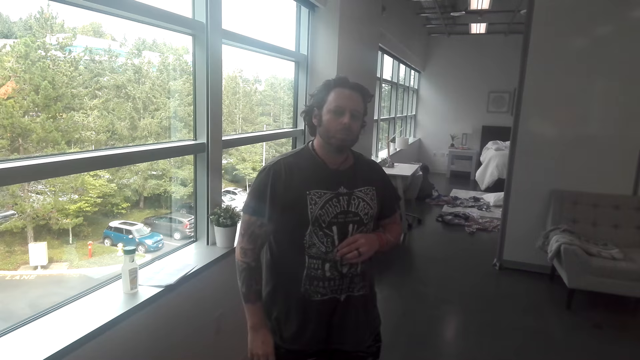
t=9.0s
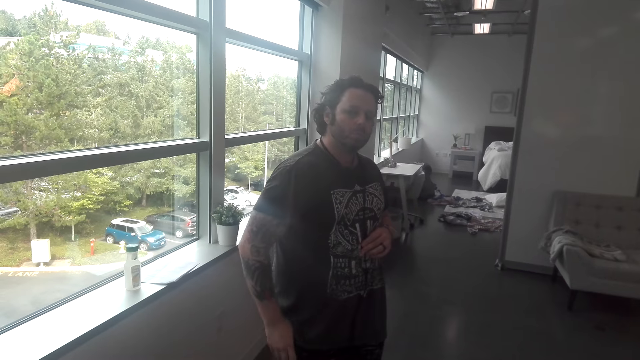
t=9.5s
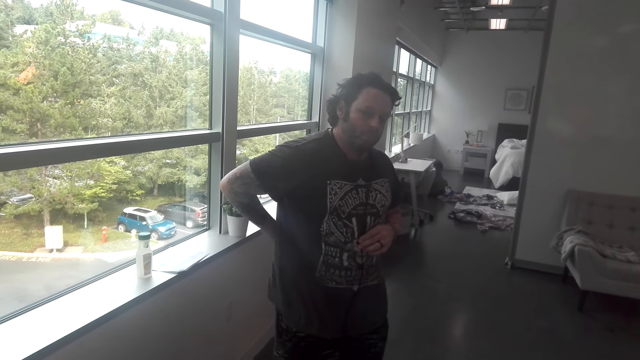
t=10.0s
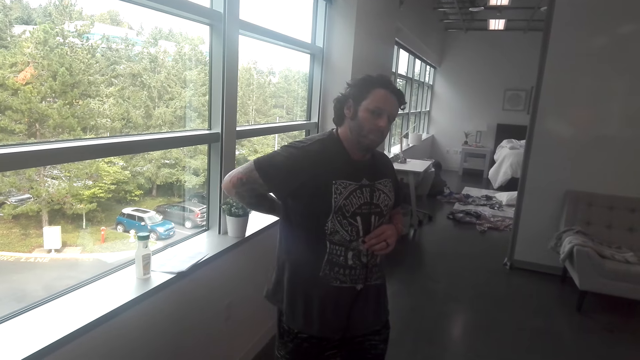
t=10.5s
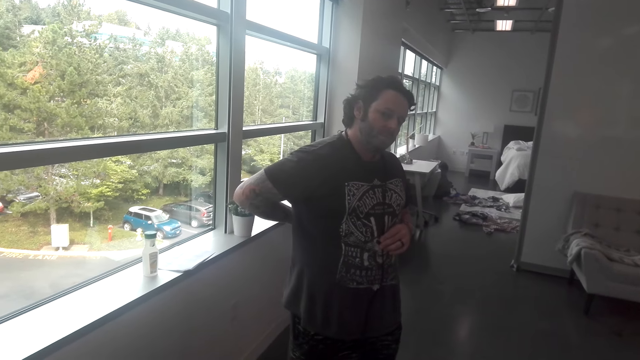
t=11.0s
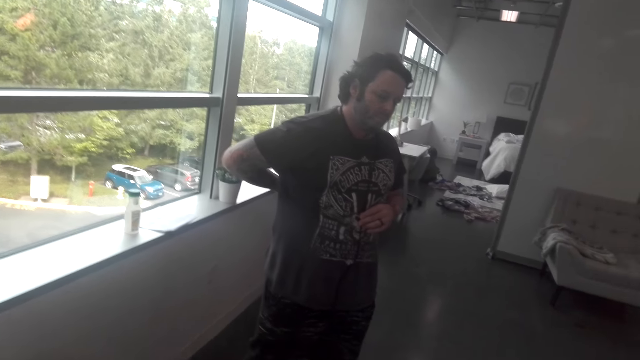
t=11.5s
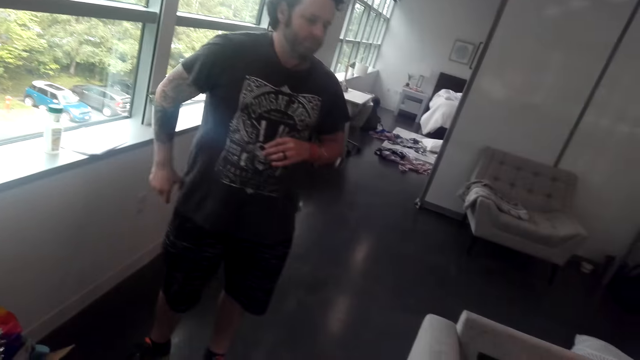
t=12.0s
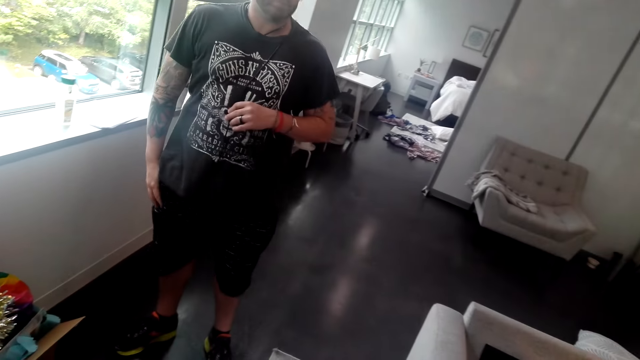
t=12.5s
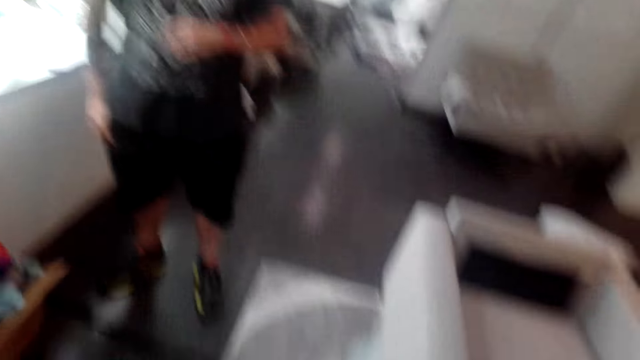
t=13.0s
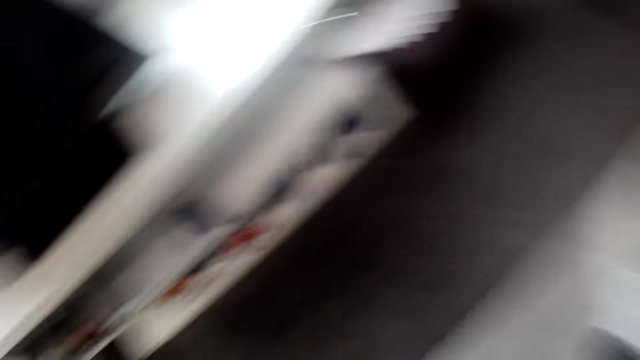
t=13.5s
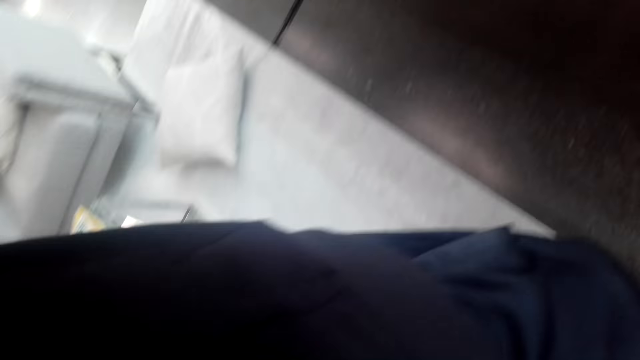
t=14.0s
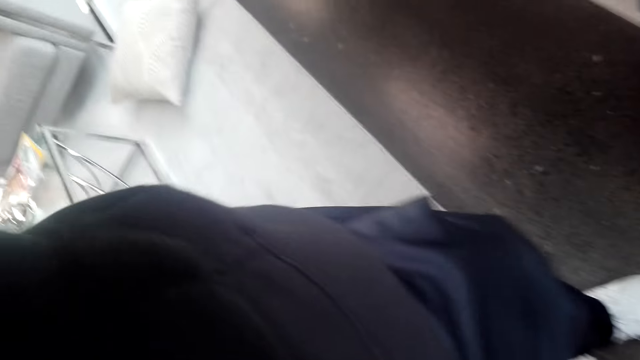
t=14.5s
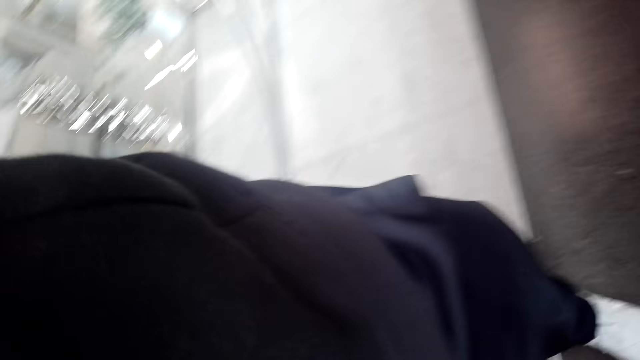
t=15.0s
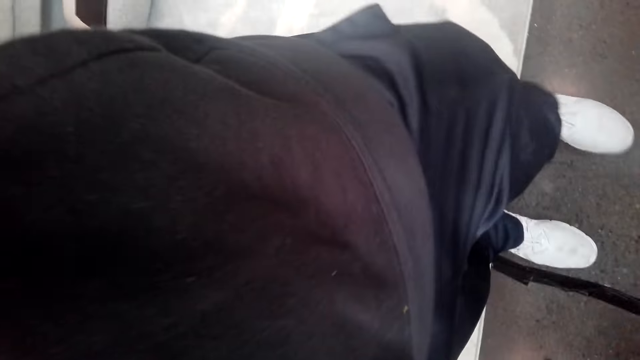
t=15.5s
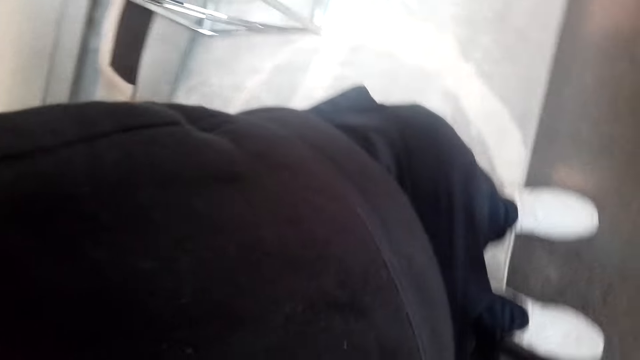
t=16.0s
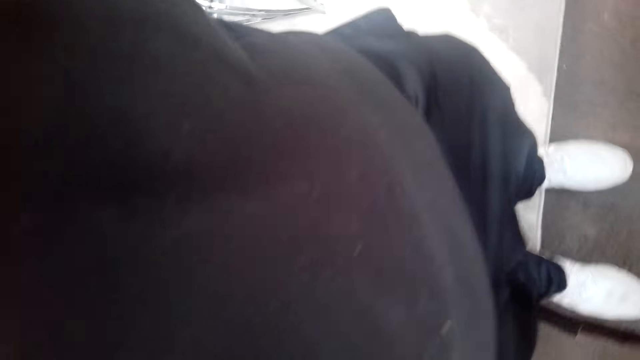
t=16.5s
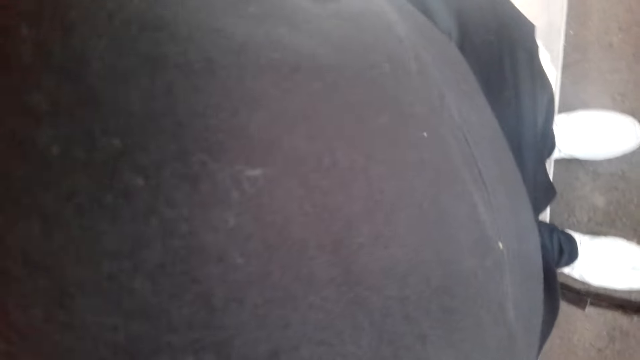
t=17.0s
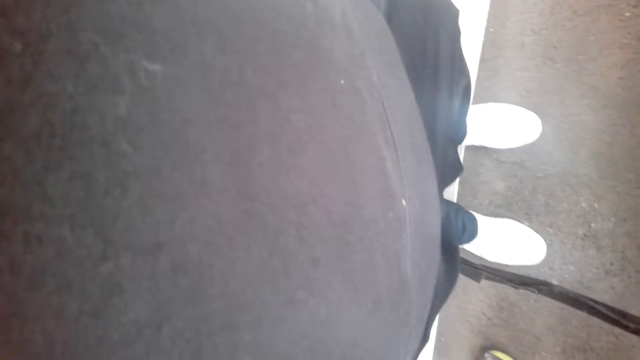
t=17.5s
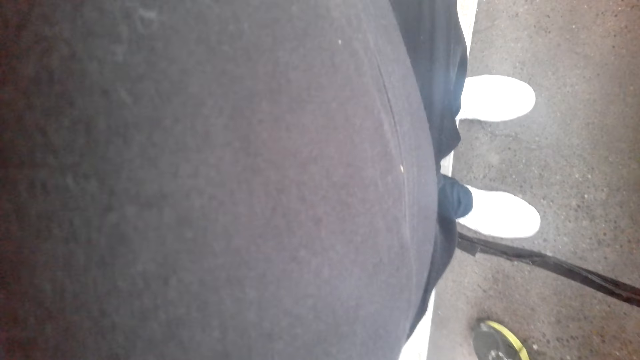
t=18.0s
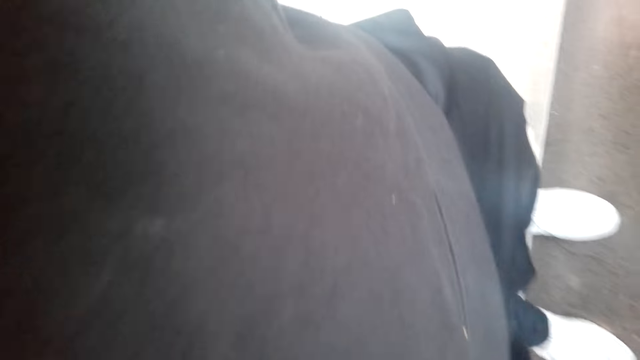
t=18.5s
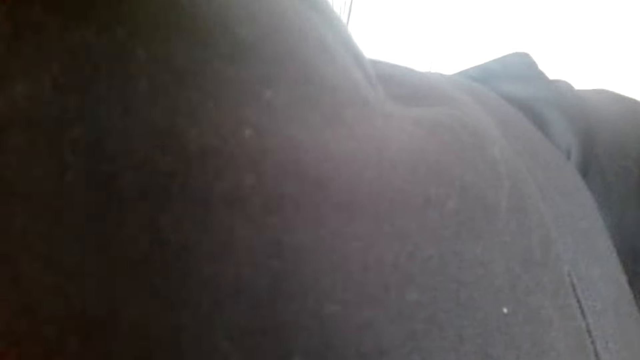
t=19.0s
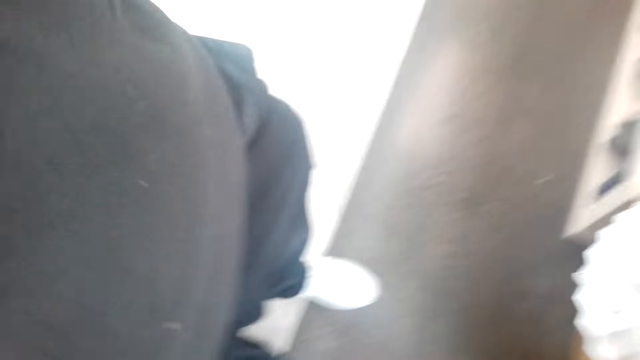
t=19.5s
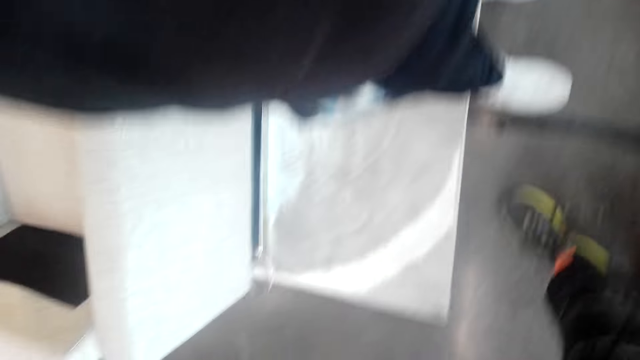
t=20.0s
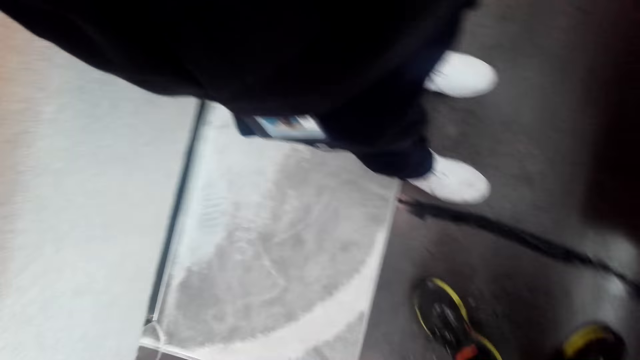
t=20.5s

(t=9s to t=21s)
A person scratches his back. The camera wearer looks around the house. They adjust the camera. Another person fixes the camera on a third person.

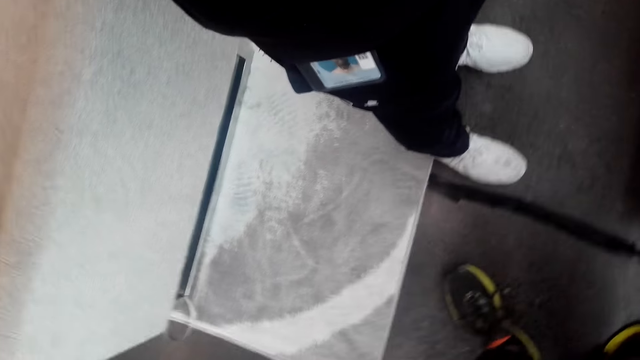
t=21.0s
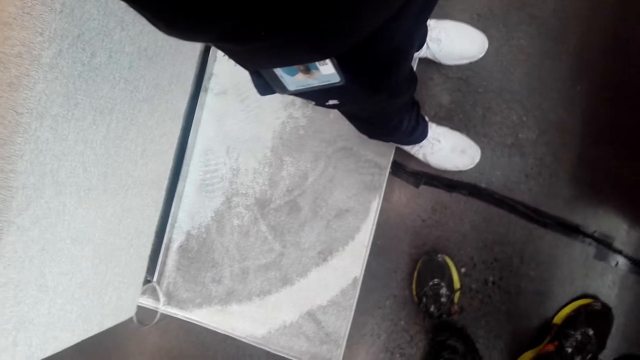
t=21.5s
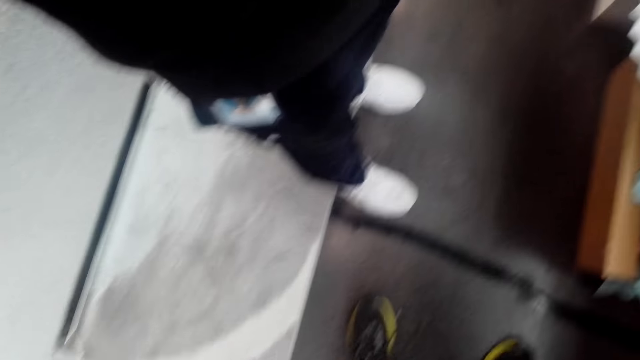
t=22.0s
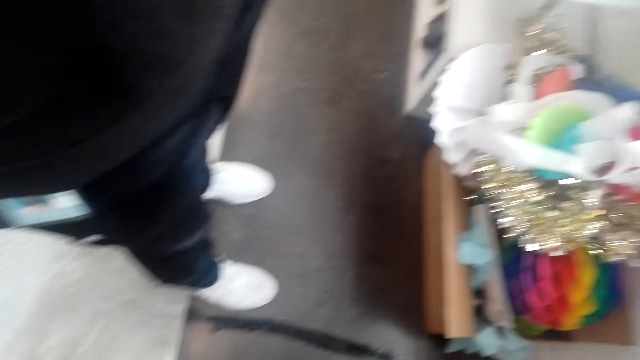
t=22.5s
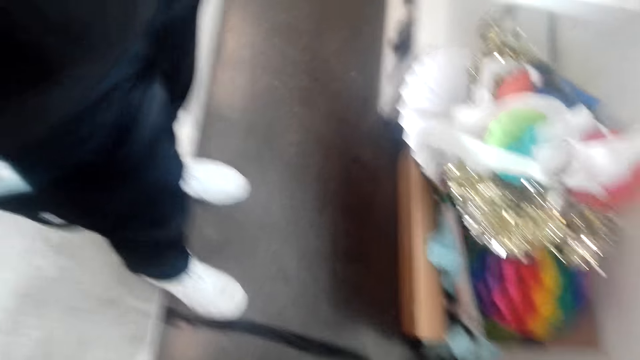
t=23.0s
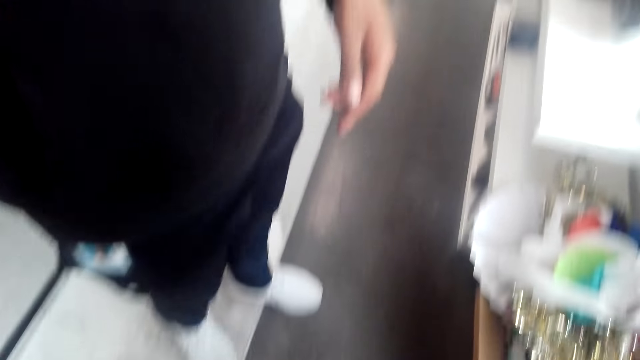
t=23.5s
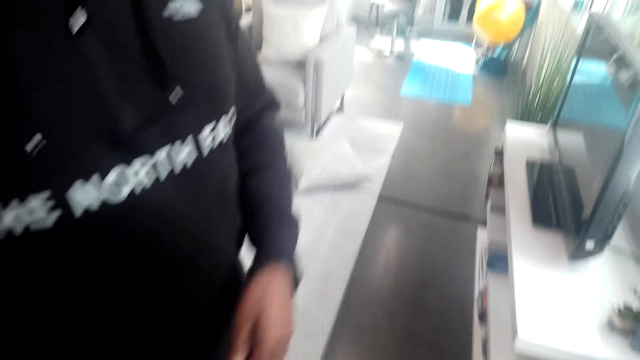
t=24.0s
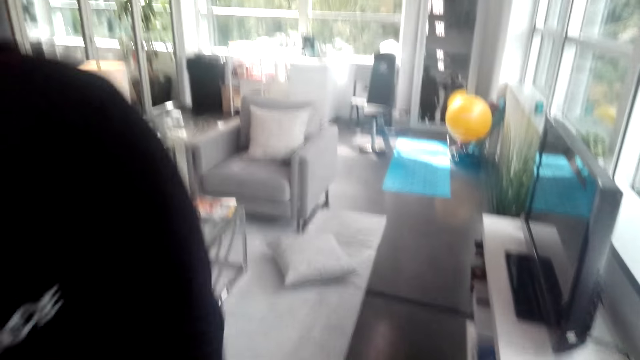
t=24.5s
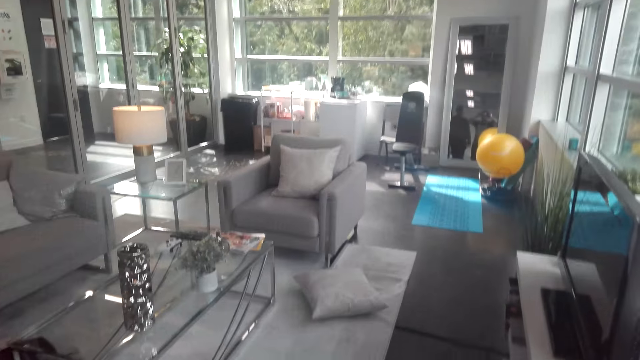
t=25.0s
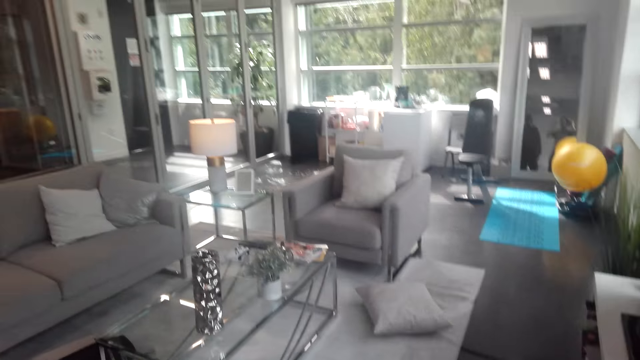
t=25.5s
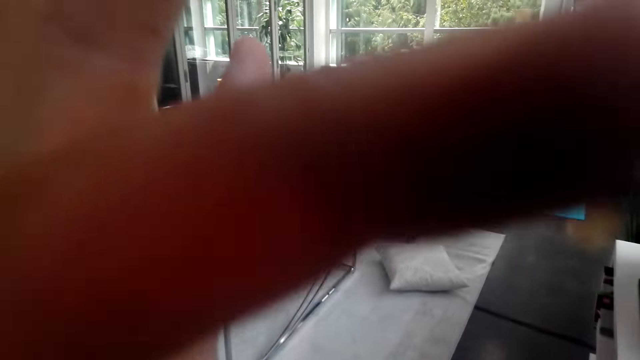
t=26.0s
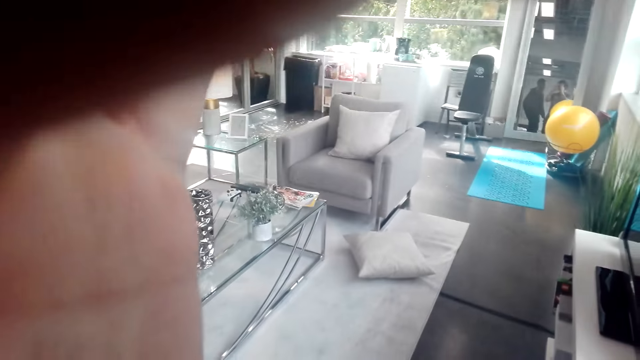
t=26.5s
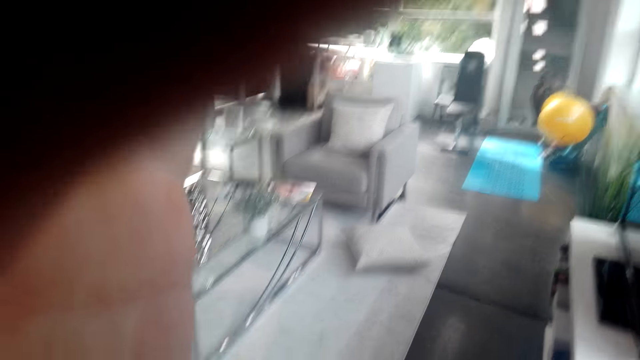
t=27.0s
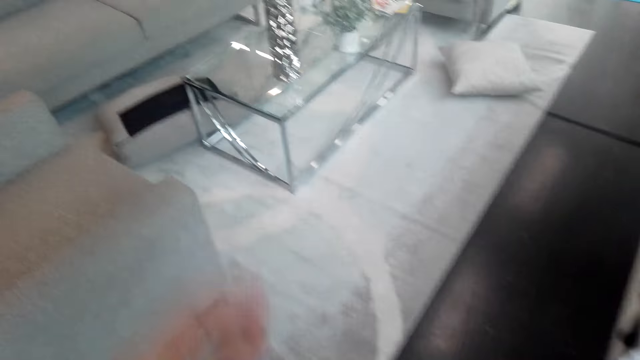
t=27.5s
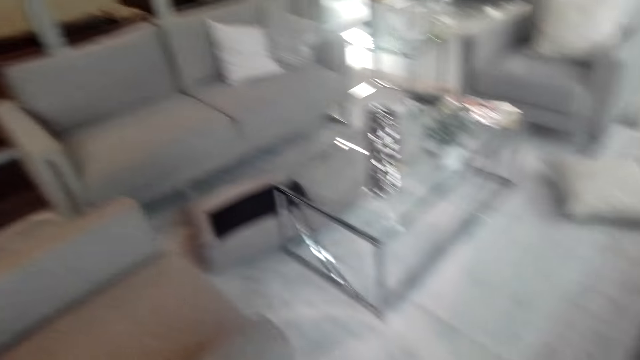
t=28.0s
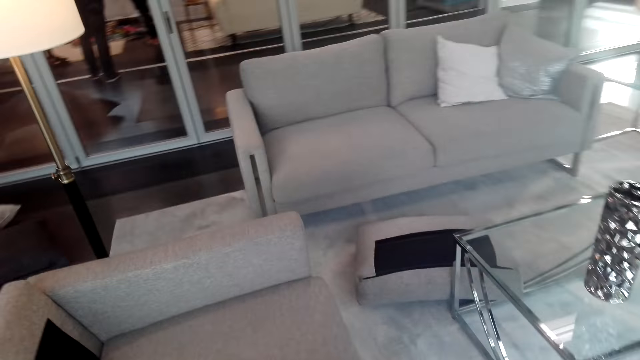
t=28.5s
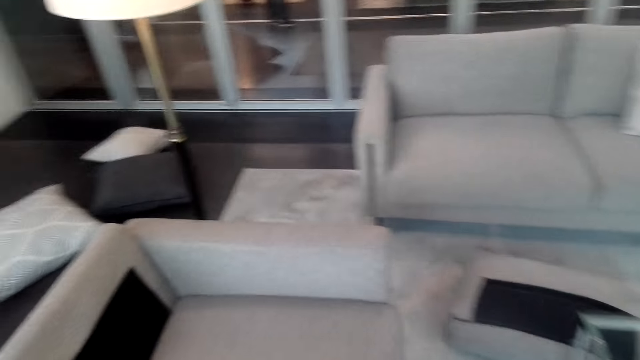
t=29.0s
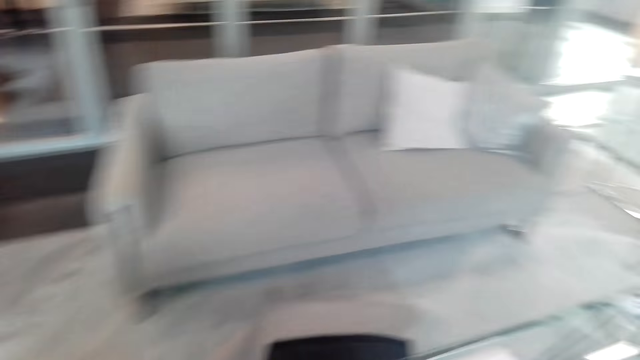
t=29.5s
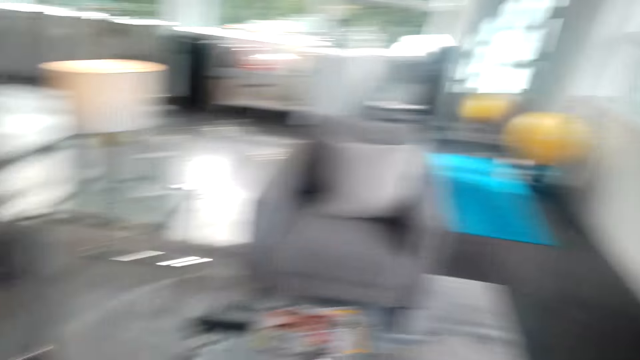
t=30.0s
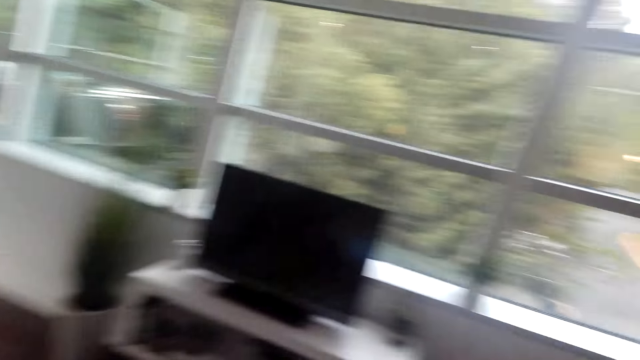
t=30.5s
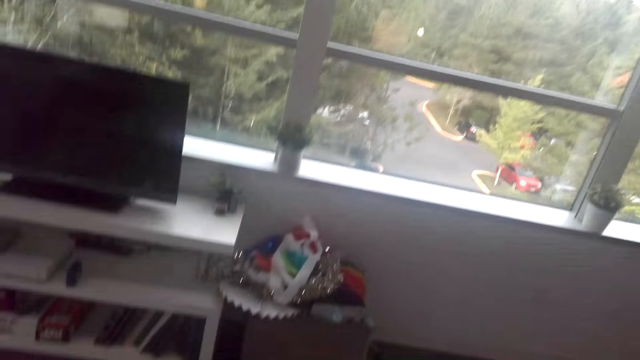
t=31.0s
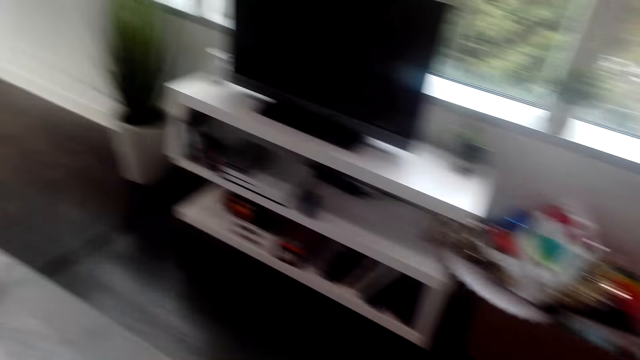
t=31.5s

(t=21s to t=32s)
The camera wearer walks around the room. They look around the house.
